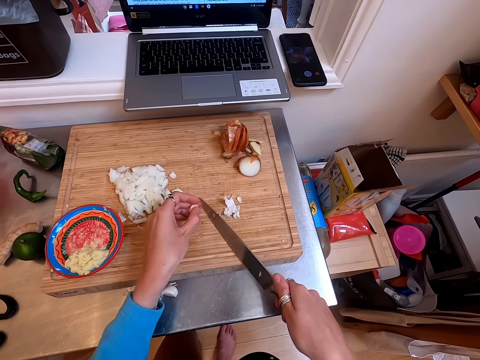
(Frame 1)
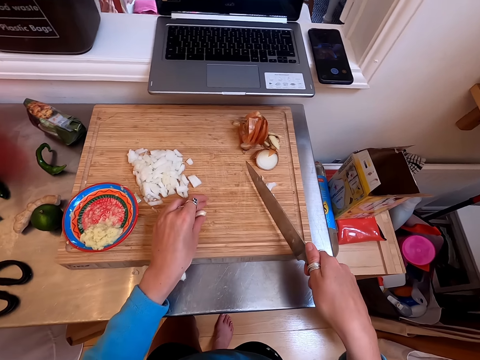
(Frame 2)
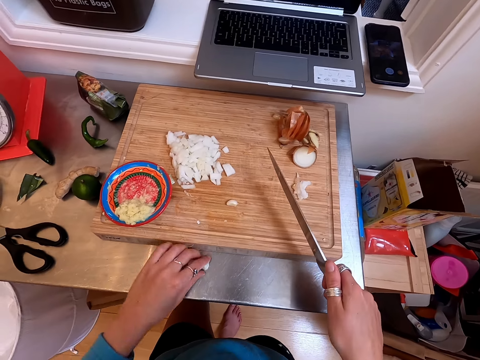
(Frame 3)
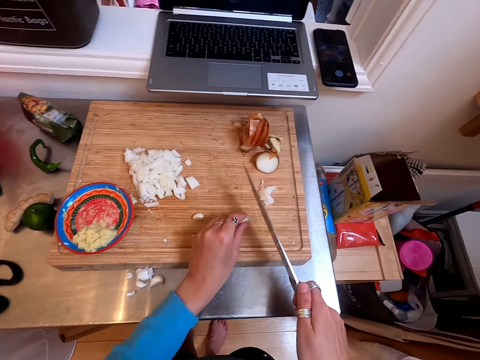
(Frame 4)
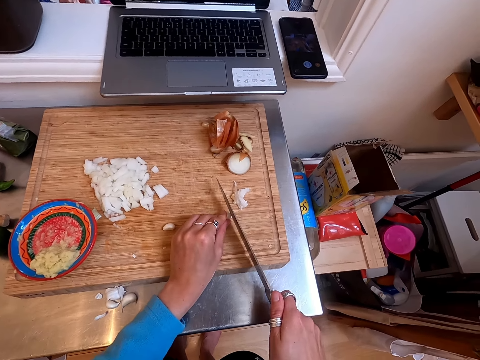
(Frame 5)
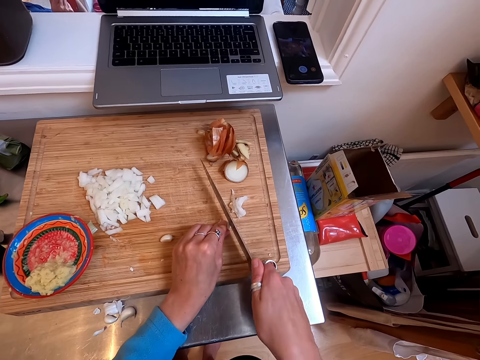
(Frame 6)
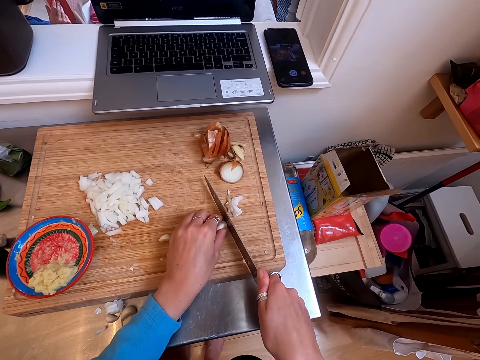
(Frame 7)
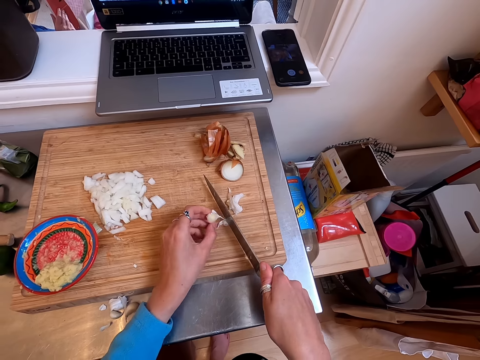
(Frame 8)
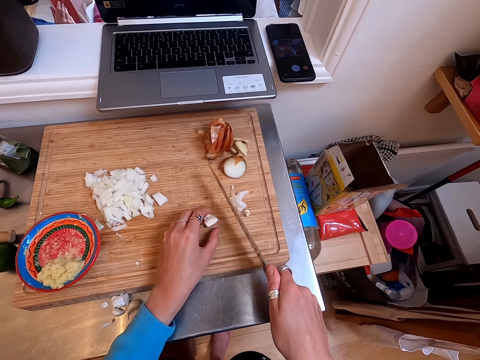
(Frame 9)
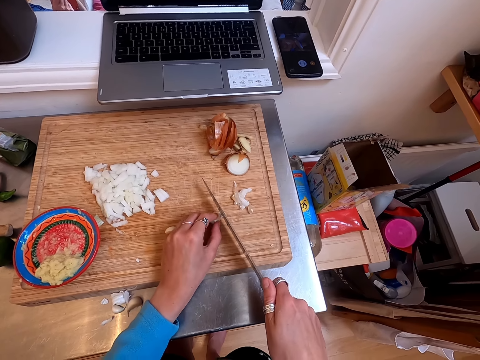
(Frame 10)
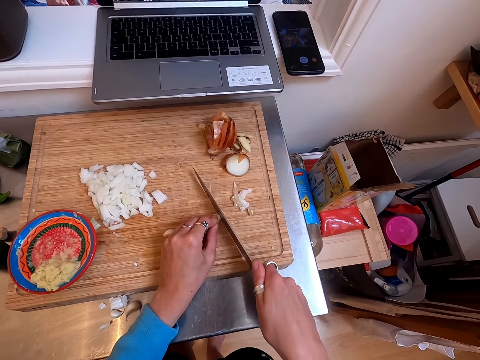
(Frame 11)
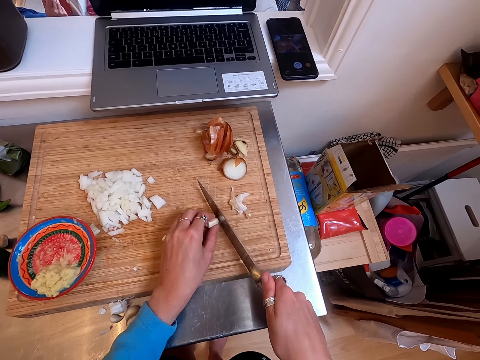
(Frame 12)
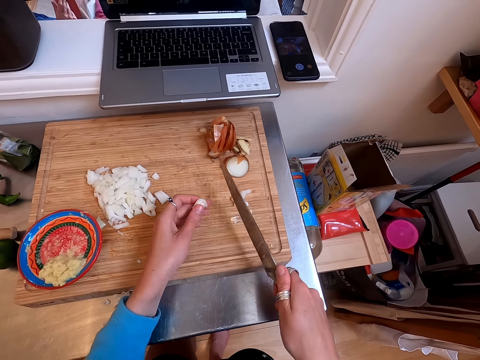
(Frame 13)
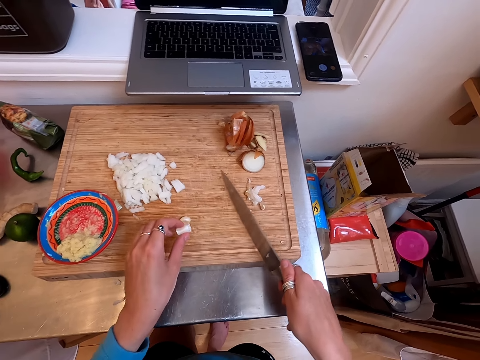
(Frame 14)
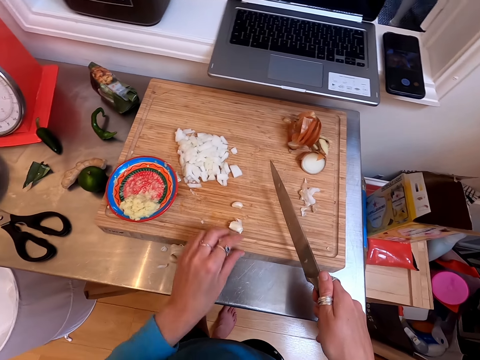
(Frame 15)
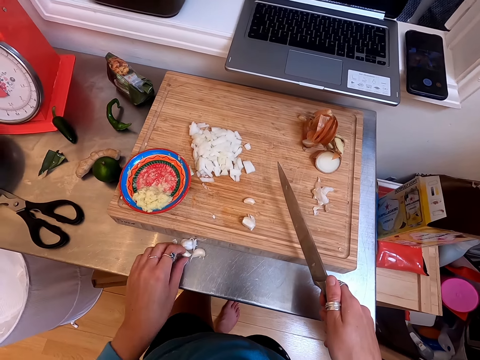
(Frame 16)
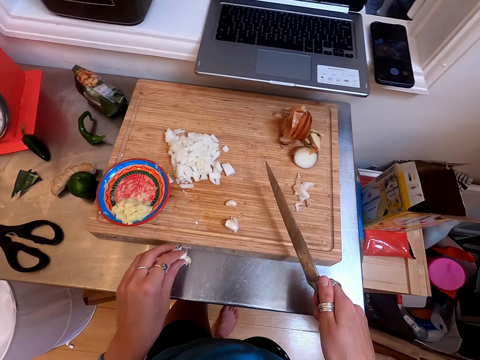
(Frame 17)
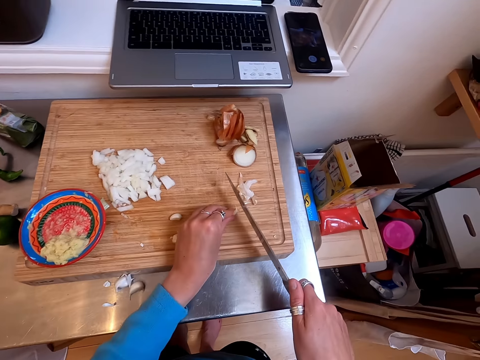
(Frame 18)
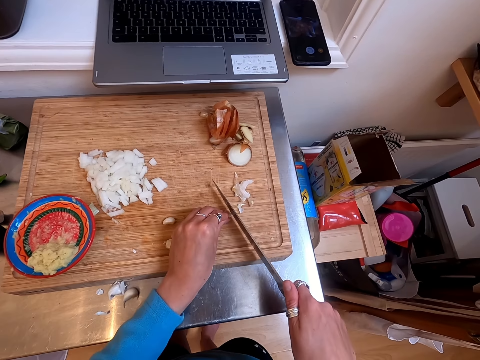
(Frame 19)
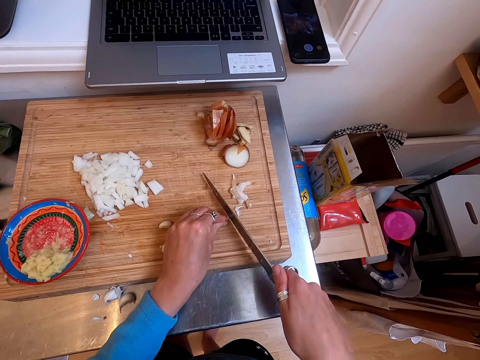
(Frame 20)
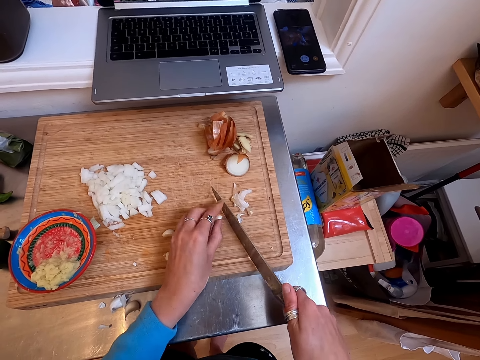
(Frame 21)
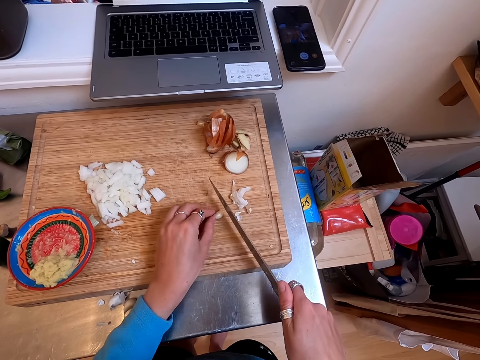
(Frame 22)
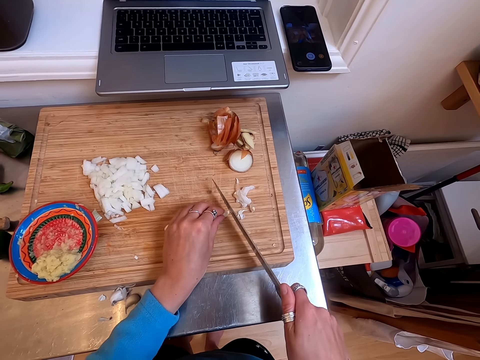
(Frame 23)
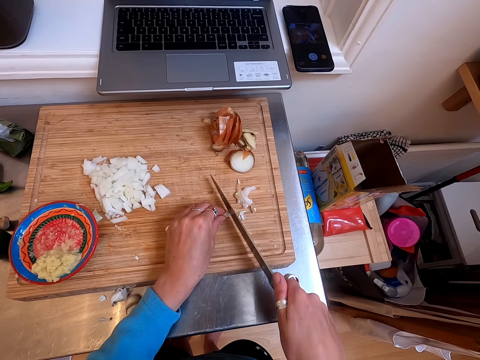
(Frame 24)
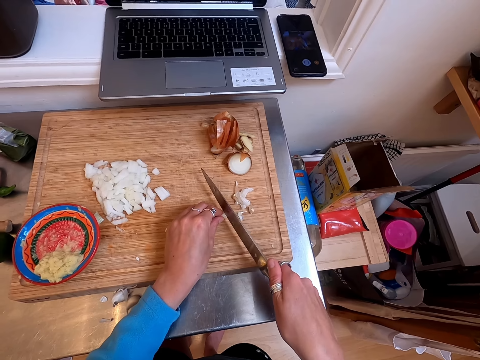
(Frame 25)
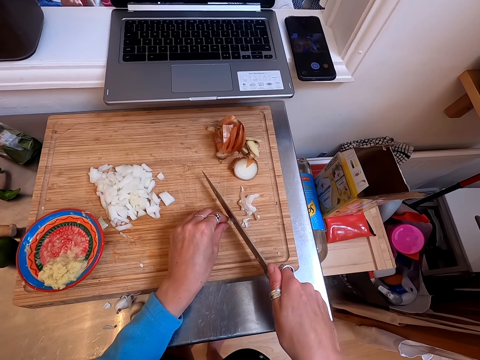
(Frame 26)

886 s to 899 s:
The camera wearer moves the peels of garlic. They drop the garlic. They pick up a garlic clove. They place the clove of garlic on the chop board. They cut the garlic. They peel garlic cloves with a knife on a cutting board. They drop the clove of garlic. They pick up a garlic clove with left hand. They place the clove of garlic on the chop board. They cut the garlic. They peel the garlic cloves with the knife on the cutting board.

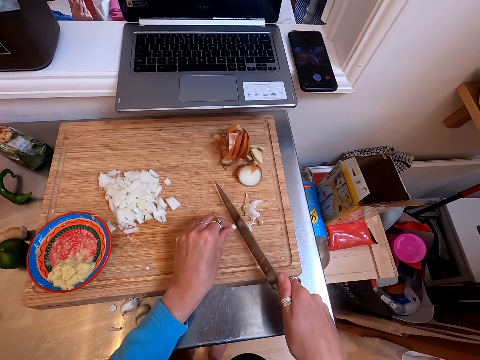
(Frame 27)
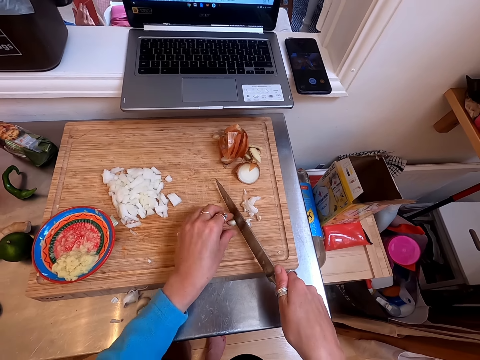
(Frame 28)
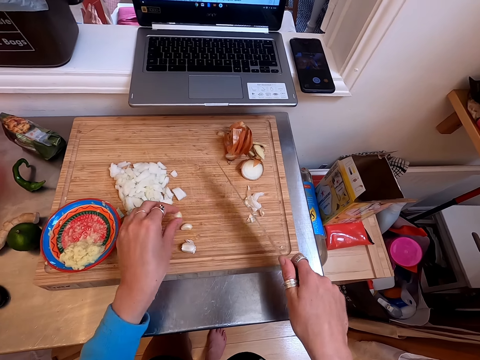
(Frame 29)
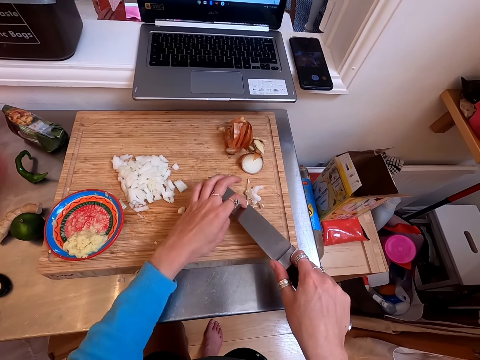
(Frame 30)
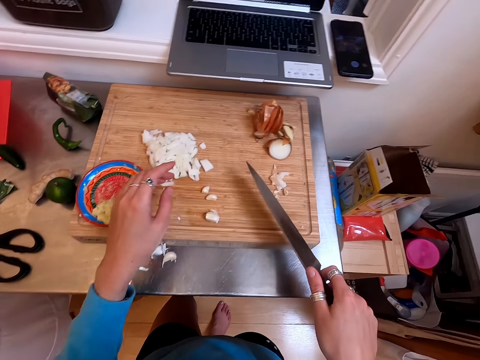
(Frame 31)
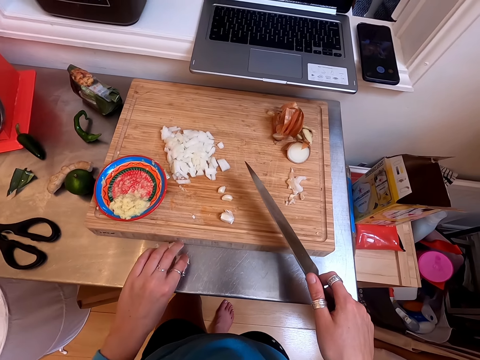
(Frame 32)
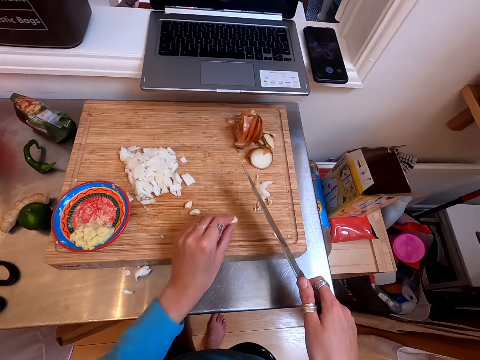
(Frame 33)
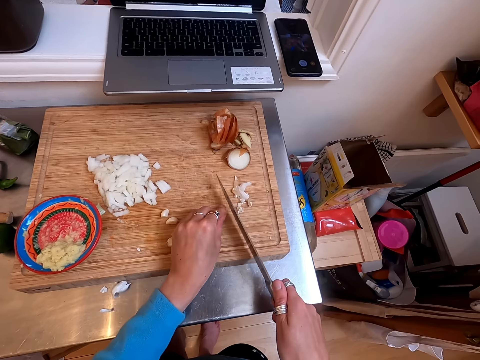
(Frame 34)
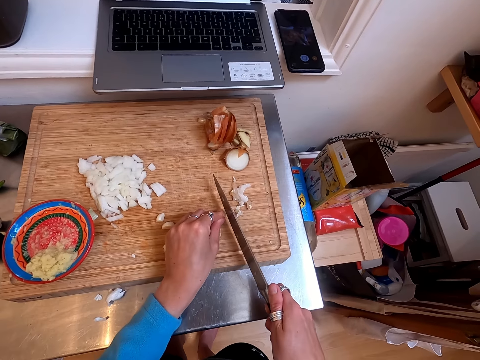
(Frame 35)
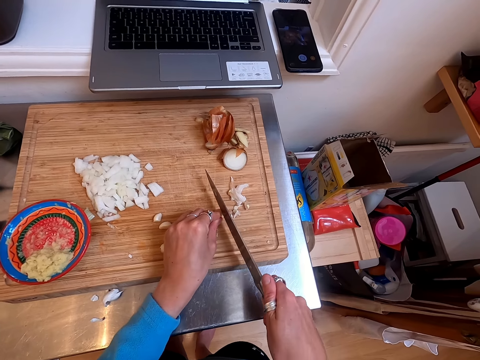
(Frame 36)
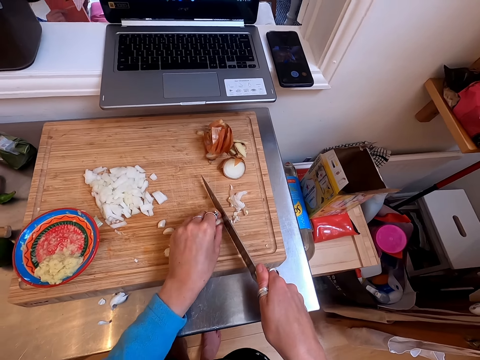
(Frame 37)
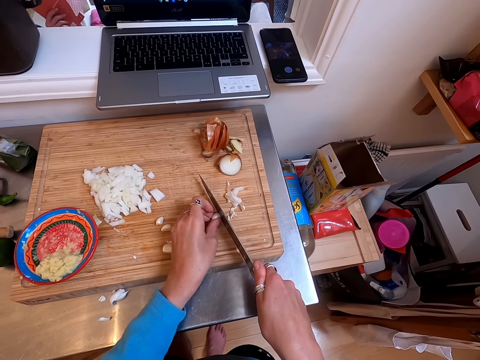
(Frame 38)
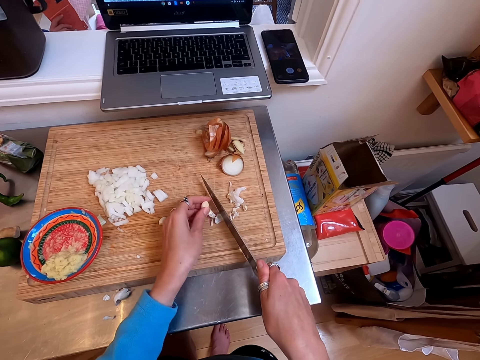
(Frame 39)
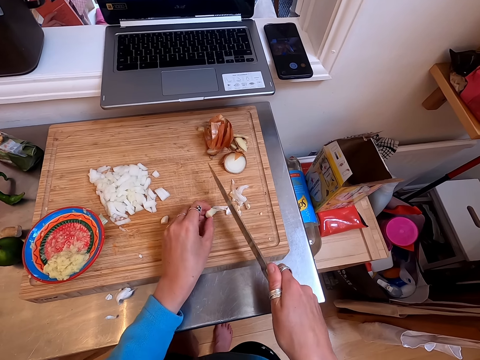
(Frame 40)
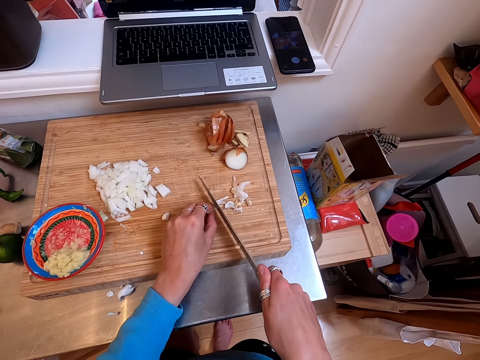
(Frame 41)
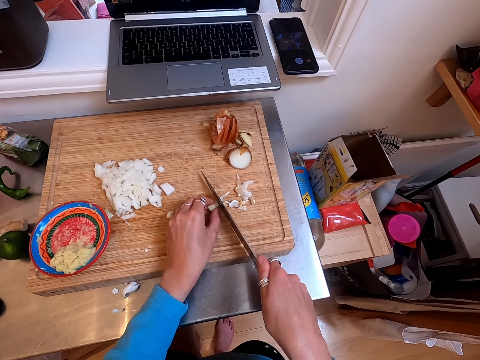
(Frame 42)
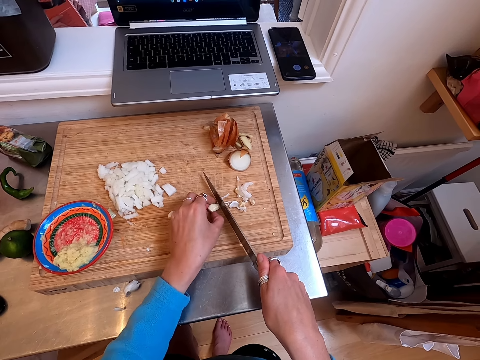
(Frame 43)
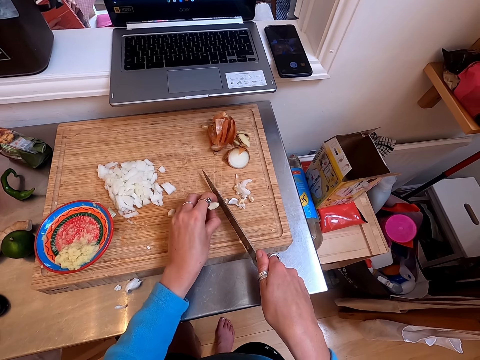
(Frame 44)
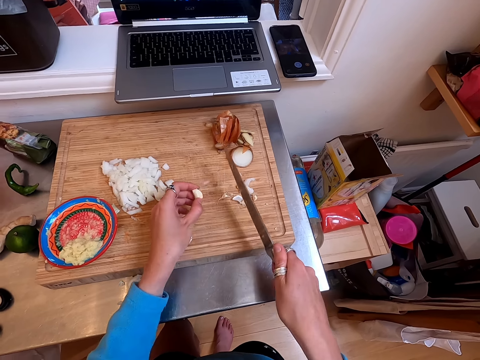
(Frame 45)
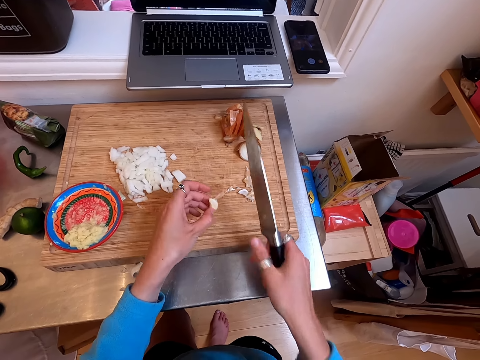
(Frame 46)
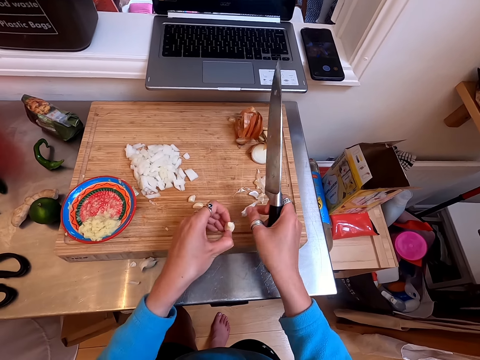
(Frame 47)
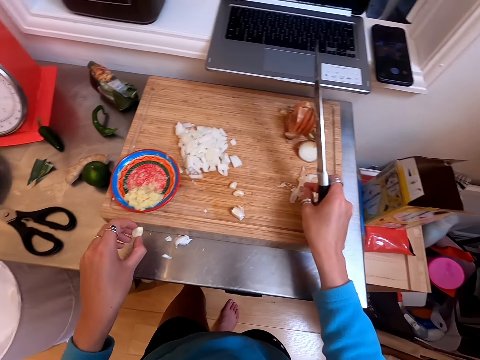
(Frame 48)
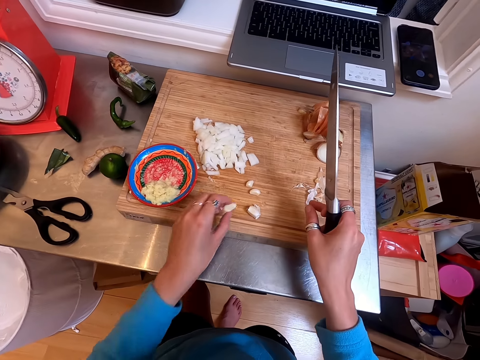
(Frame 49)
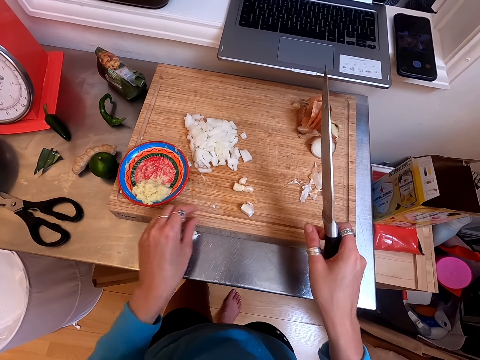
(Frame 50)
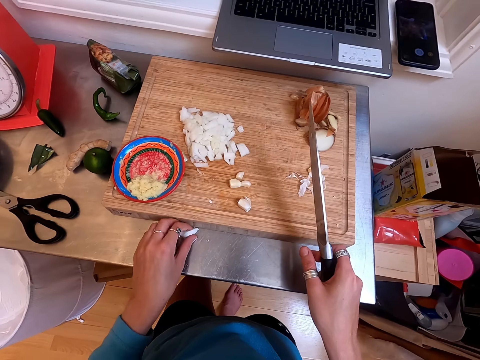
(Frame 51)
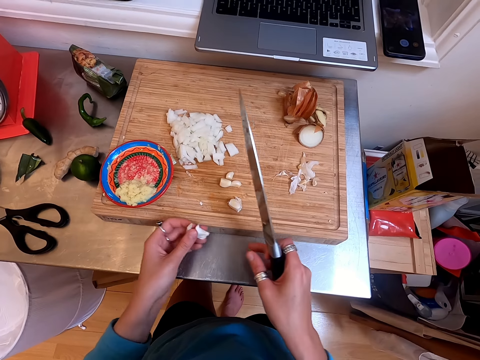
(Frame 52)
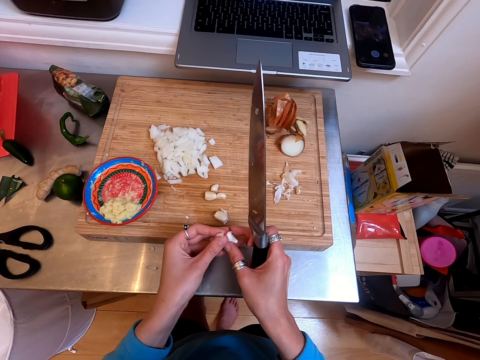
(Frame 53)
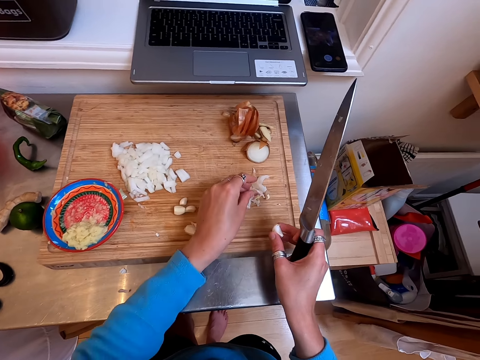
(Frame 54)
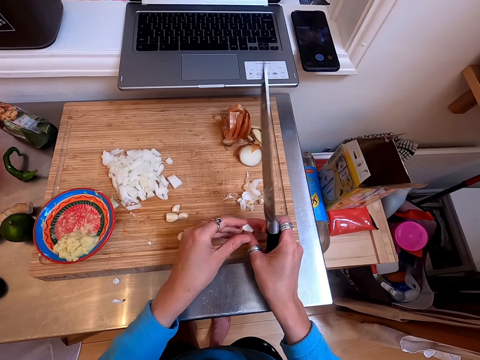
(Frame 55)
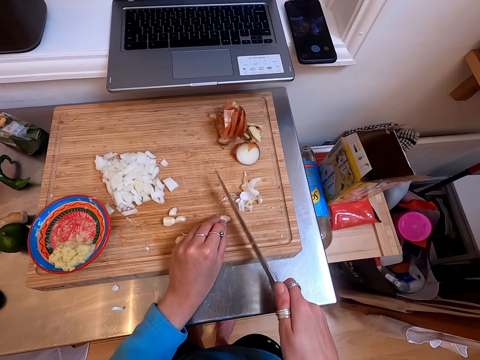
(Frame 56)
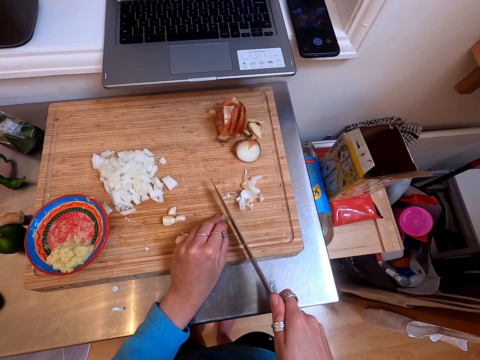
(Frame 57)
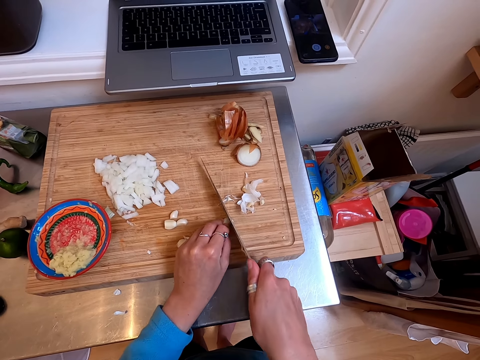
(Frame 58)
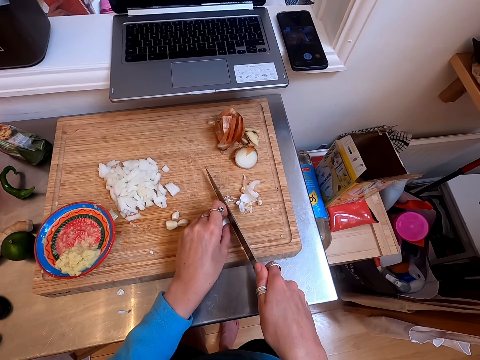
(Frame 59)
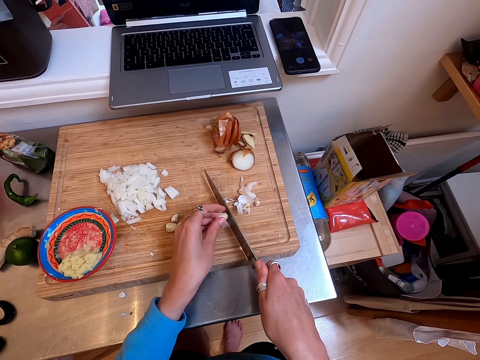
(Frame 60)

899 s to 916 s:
The camera wearer picks a garlic clove. They drop the clove of garlic. They wipe a knife. They pick up a garlic clove with left hand. They drop the clove of garlic. They cut the garlic. They peel garlic cloves with the knife on a cutting board. They pick the garlic. They peel the garlic. They peel the garlic again. They drop the peel of garlic. They peel the garlic. They pick up a garlic clove with left hand. They peel the garlic. They drop the peel of garlic. They drop the clove of garlic. They cut the garlic. They peel the garlic cloves with the knife on the cutting board.
